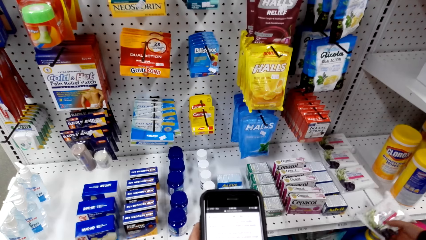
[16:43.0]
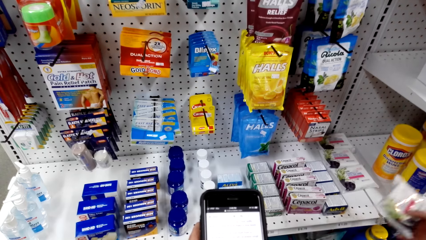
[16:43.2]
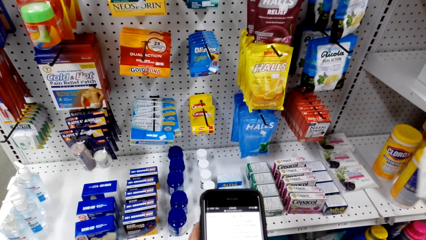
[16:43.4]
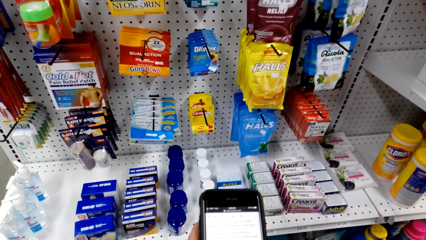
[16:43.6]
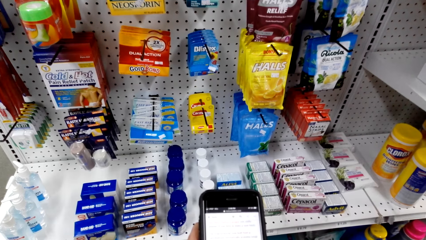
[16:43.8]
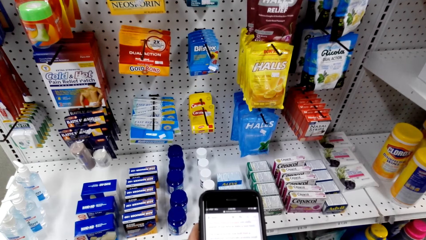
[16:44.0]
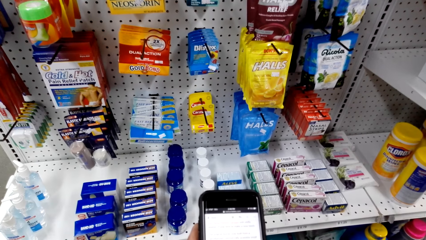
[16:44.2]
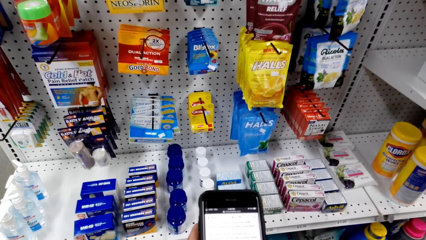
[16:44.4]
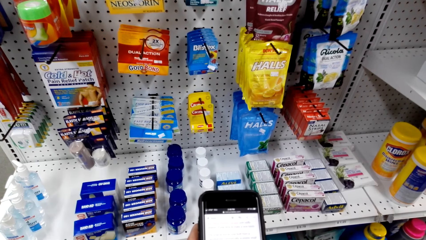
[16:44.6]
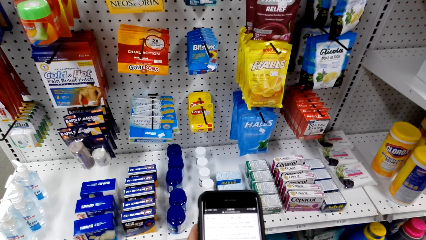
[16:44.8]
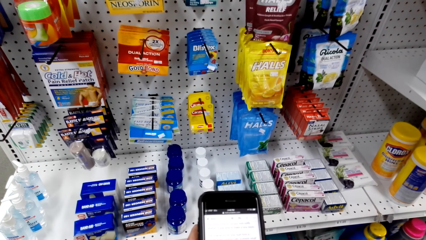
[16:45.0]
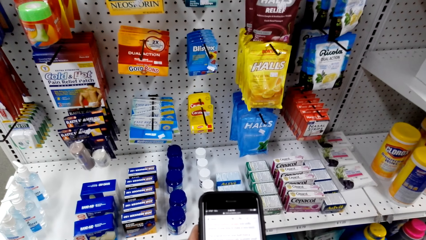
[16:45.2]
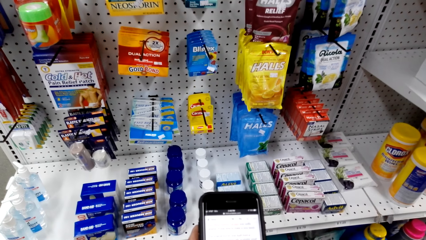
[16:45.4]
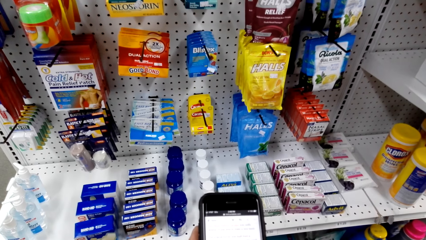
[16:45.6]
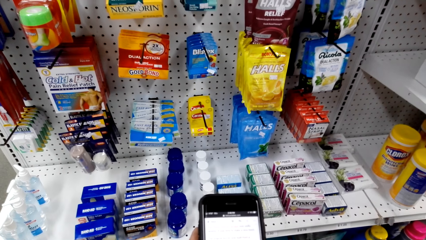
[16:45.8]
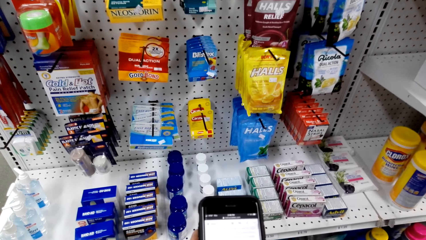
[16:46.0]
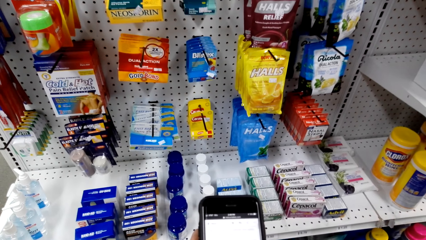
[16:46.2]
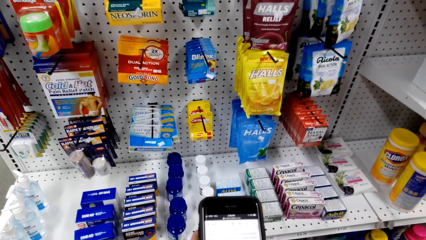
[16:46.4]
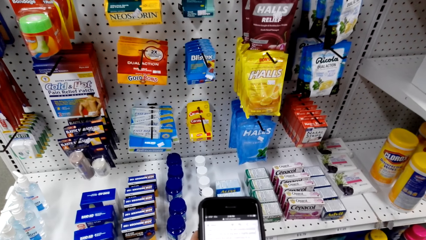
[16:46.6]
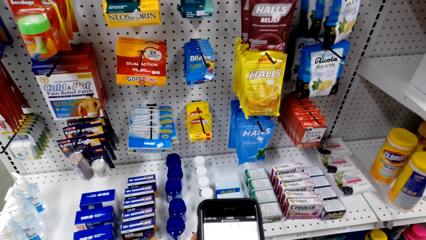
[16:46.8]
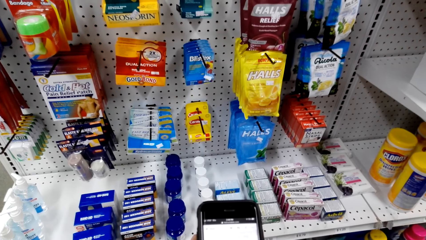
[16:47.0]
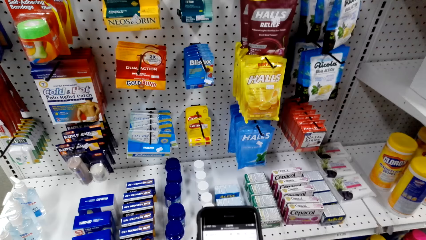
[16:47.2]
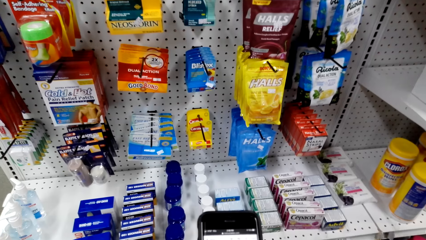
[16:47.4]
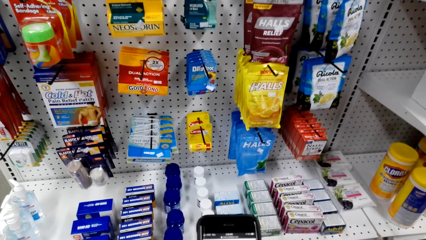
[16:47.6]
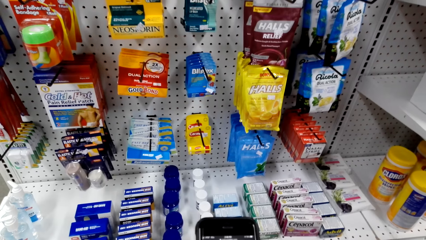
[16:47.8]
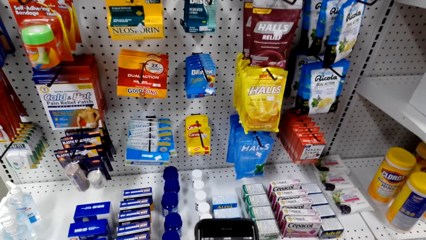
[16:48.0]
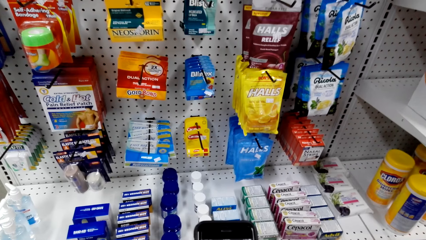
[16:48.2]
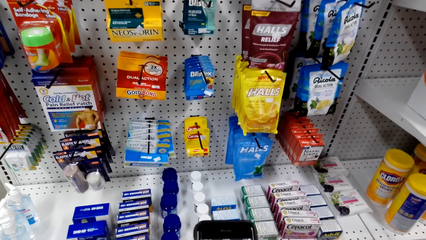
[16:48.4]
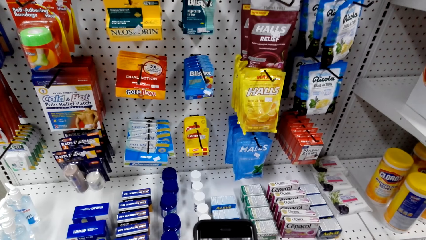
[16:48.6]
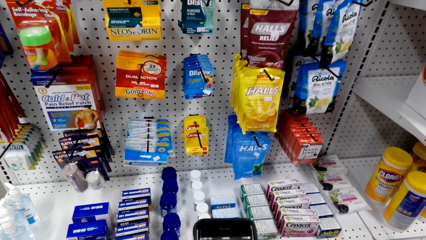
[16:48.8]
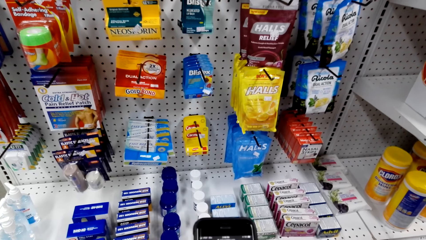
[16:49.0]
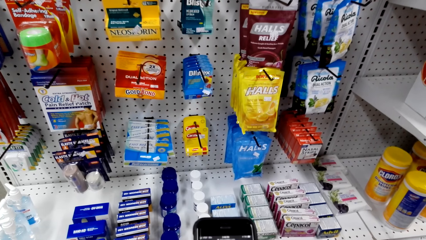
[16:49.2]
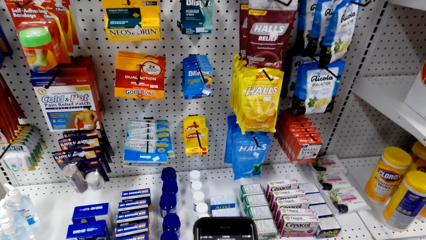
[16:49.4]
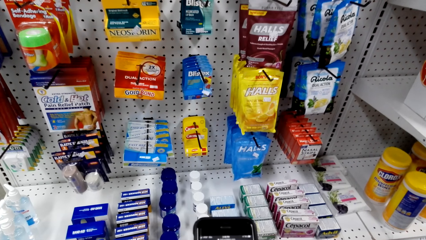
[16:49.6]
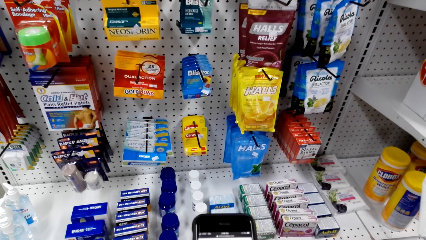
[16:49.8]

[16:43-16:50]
The camera wearer dials the phone.

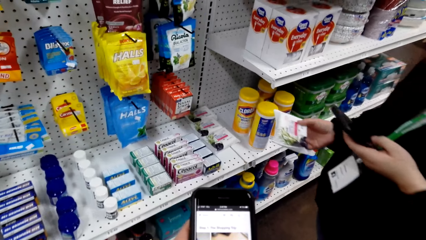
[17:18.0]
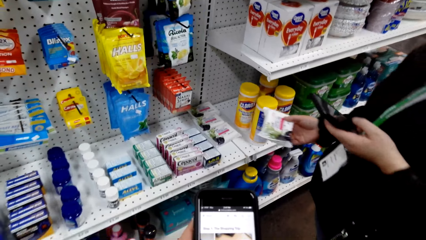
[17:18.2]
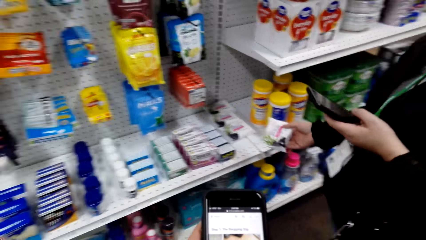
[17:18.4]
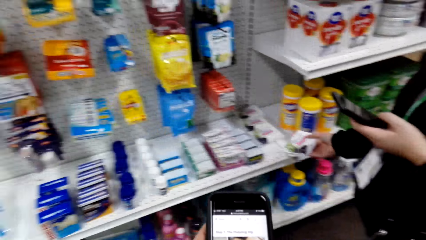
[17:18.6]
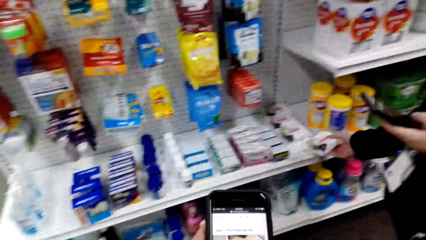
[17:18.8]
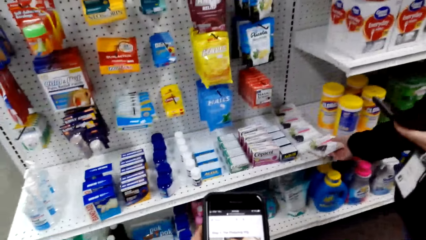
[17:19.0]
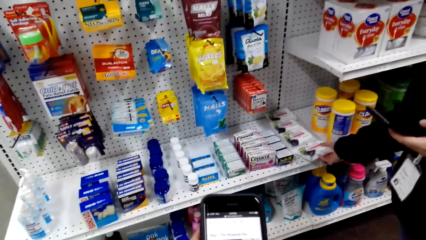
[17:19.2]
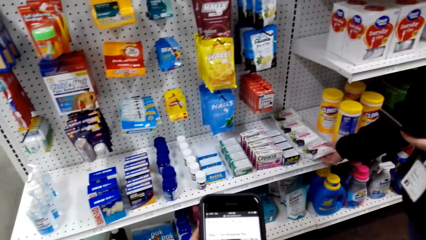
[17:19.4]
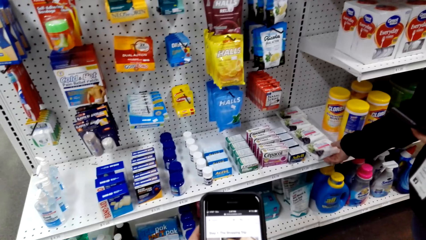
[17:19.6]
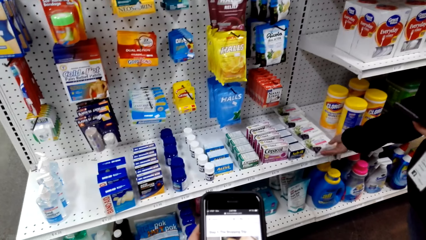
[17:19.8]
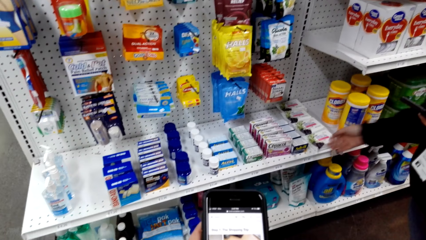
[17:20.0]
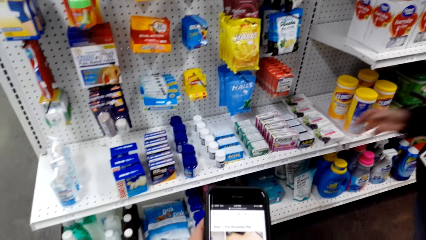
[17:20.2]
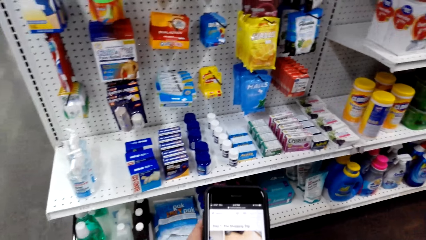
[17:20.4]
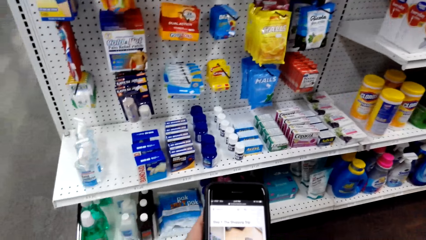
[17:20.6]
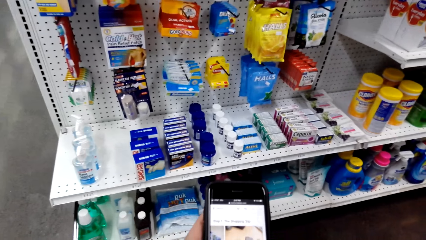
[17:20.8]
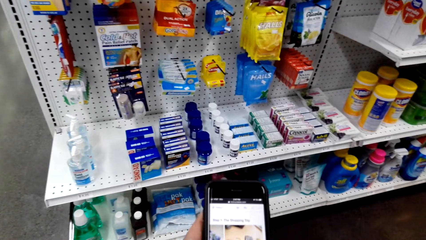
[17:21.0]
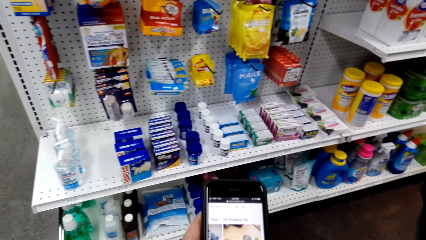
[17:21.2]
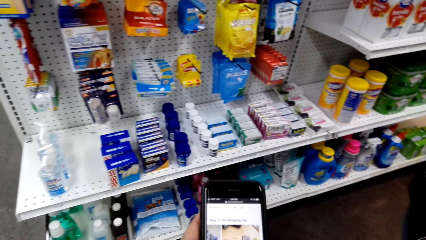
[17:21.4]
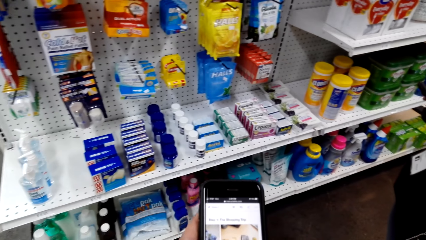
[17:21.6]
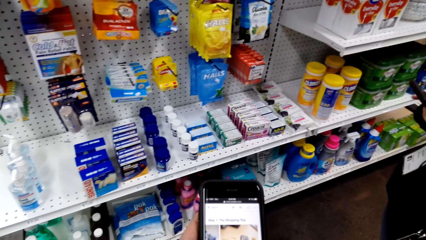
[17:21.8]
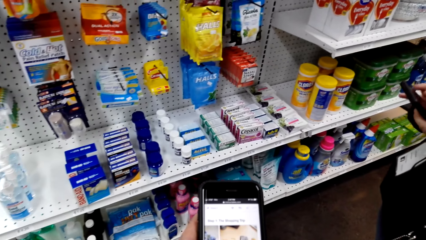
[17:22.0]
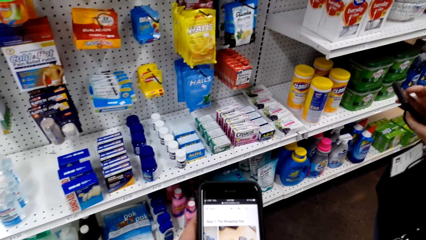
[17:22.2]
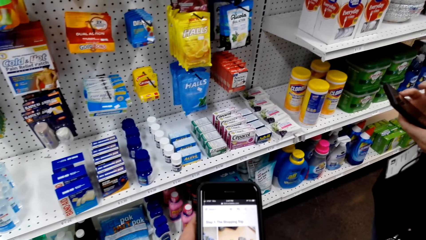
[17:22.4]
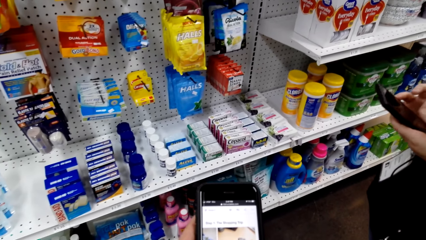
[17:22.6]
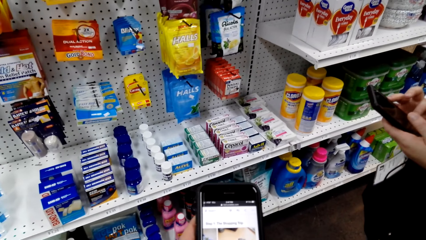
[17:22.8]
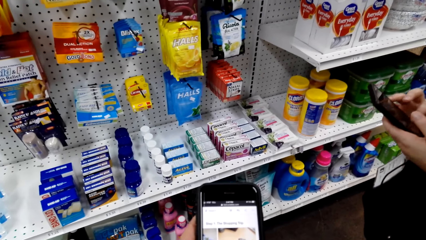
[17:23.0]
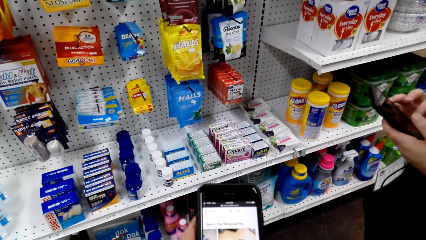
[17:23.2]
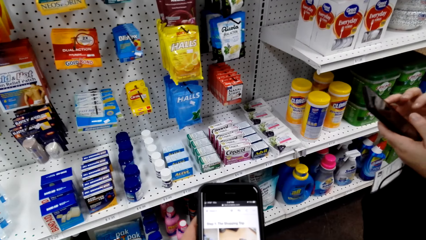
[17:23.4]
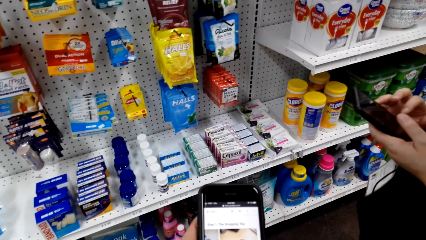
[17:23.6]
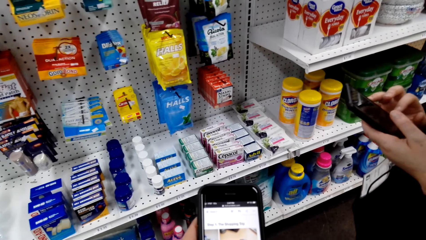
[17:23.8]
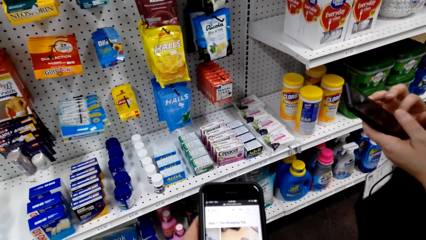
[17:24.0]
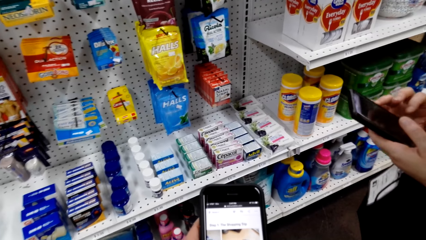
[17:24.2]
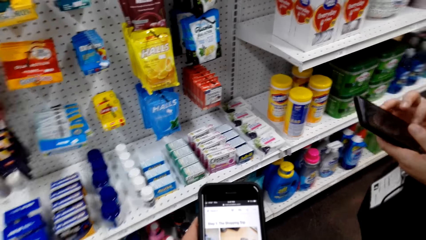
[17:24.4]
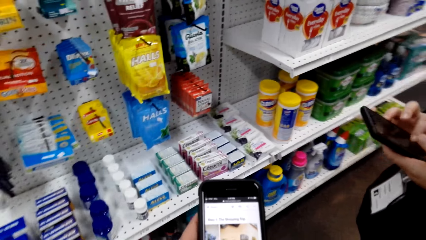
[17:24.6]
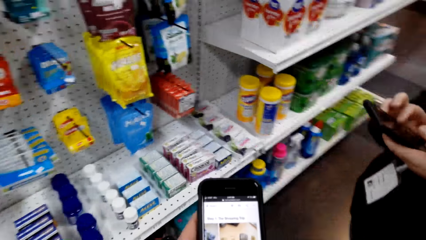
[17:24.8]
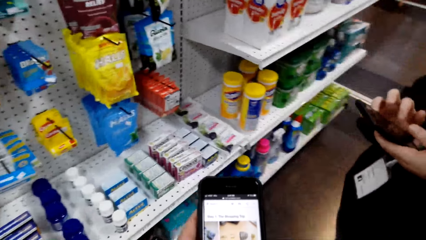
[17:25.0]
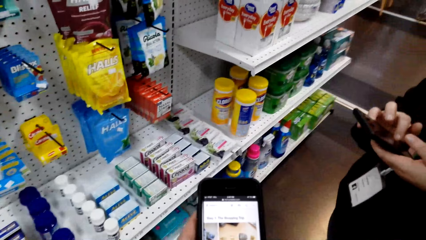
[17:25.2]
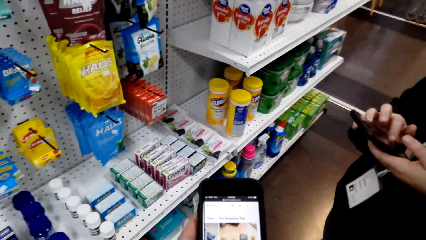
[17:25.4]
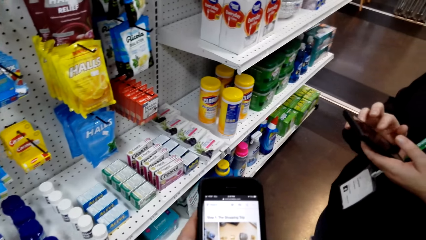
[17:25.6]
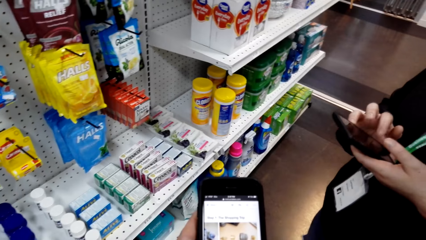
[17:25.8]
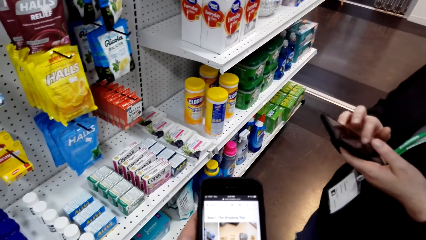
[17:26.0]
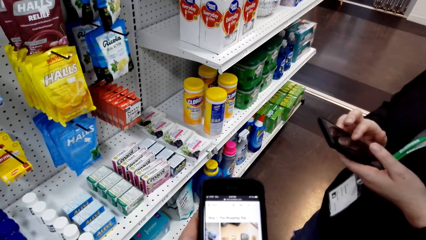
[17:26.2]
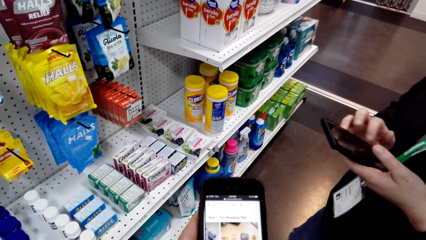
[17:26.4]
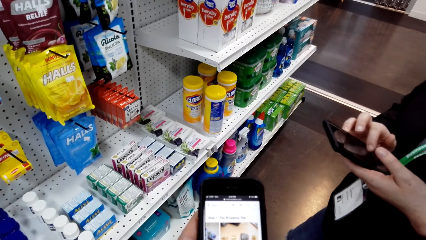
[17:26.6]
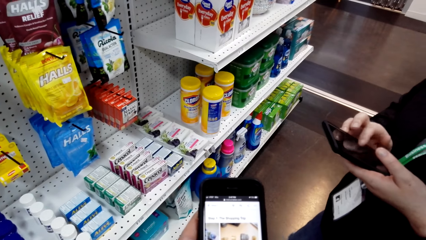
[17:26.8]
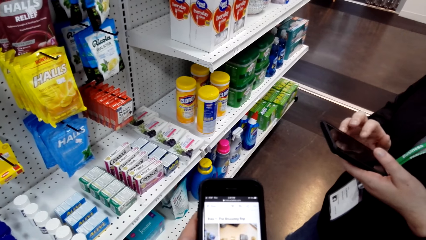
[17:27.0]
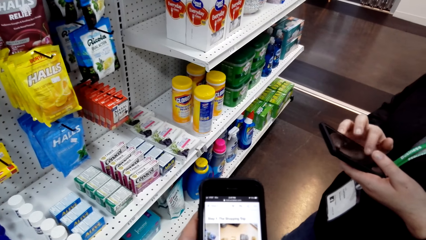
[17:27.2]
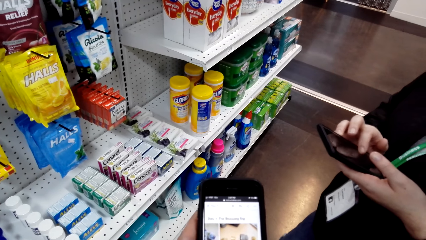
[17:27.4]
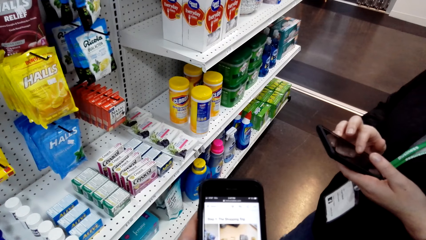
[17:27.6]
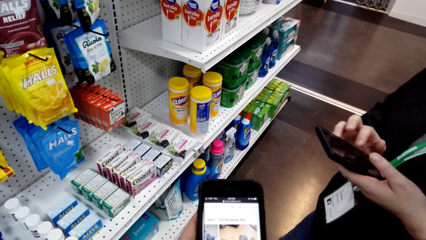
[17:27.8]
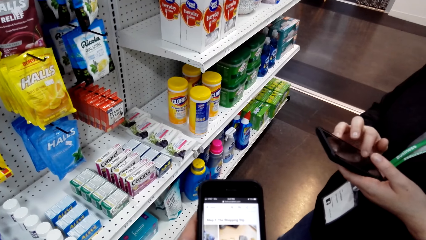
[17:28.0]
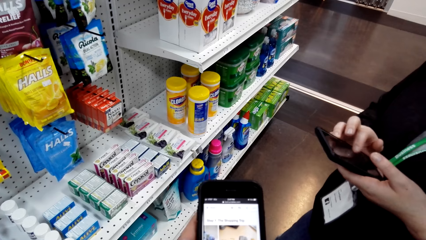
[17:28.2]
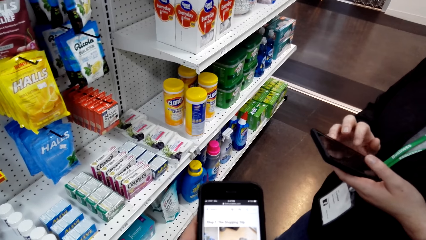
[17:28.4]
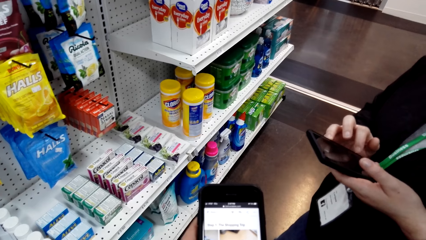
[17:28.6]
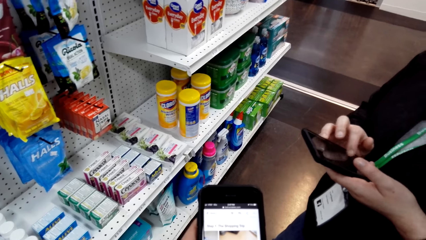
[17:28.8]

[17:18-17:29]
A woman returns something on the shelf. The camera wearer dials the phone. The woman dials the phone and uses the phone. The camera wearer uses the phone.
